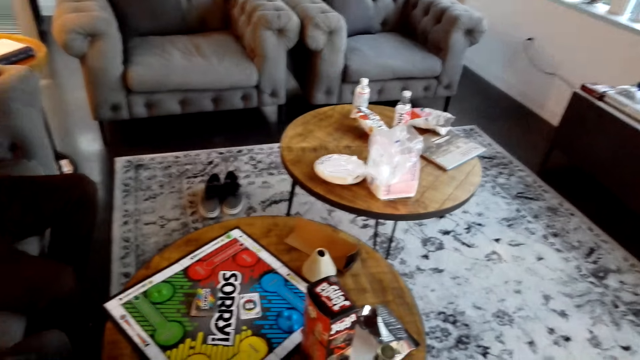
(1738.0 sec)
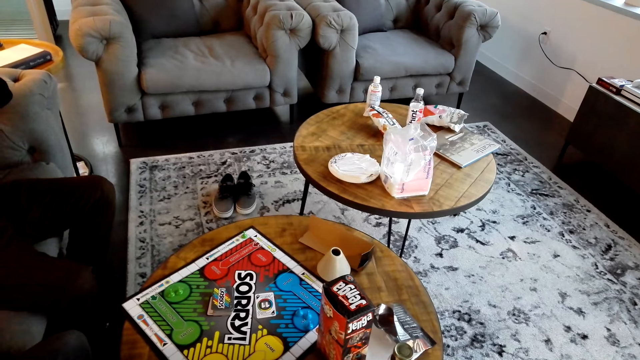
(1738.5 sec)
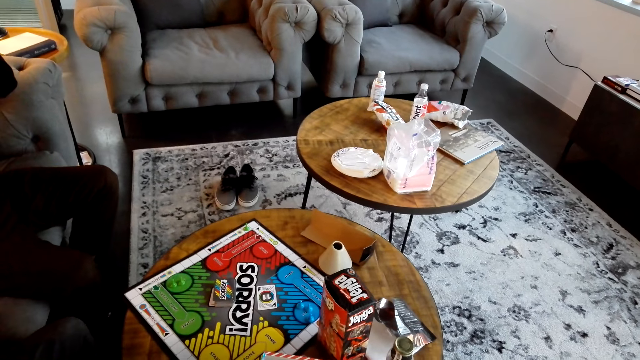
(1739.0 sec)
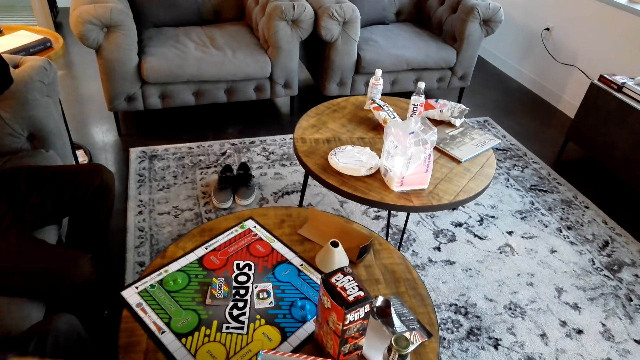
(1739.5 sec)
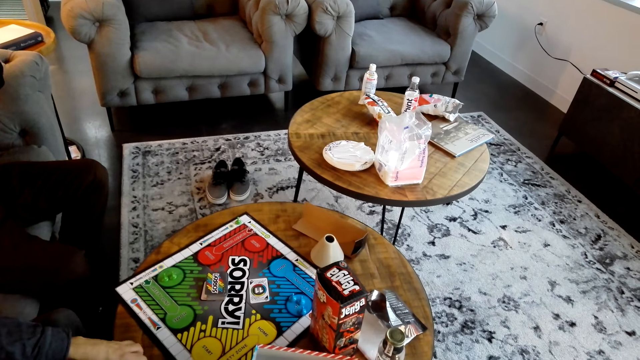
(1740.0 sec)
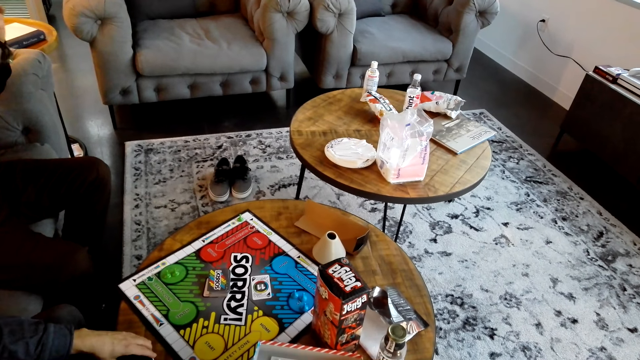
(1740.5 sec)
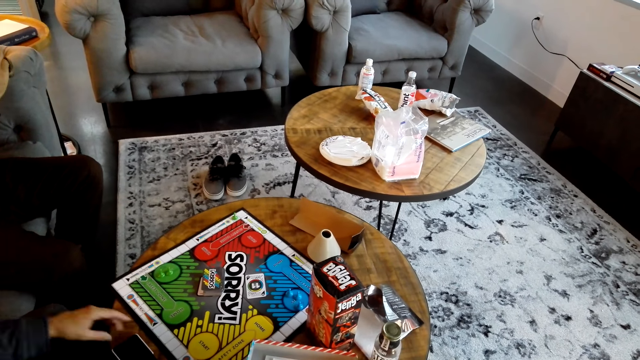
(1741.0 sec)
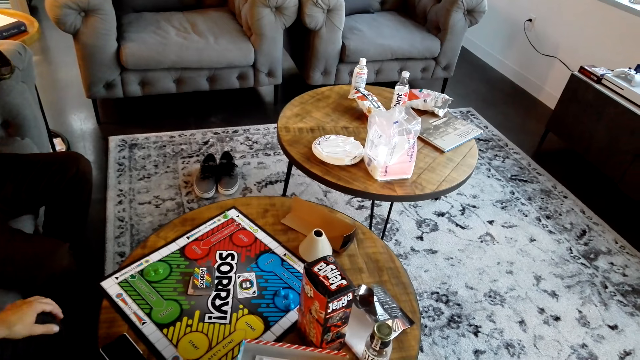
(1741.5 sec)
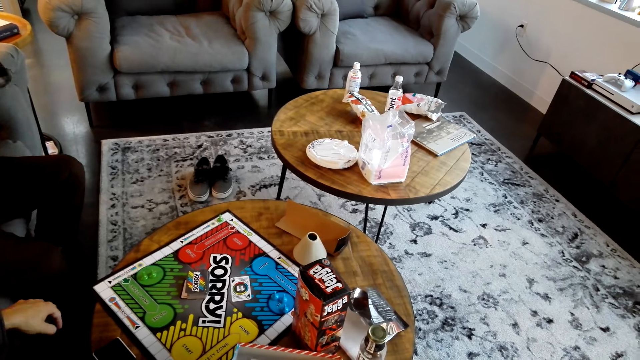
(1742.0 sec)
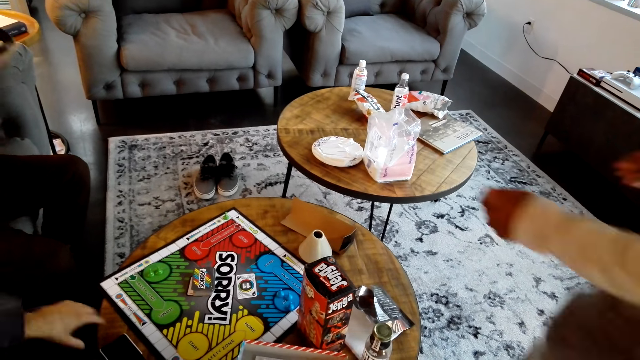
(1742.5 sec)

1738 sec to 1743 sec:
The camera wearer looks around. A man sits on the couch. Another man sits on the couch. The camera wearer stares at the table. The other man moves his hand. He moves his hand again.
